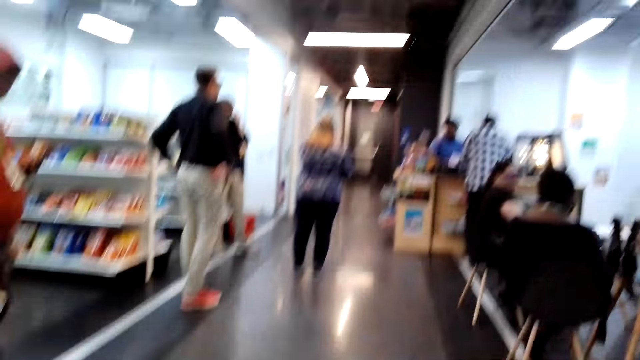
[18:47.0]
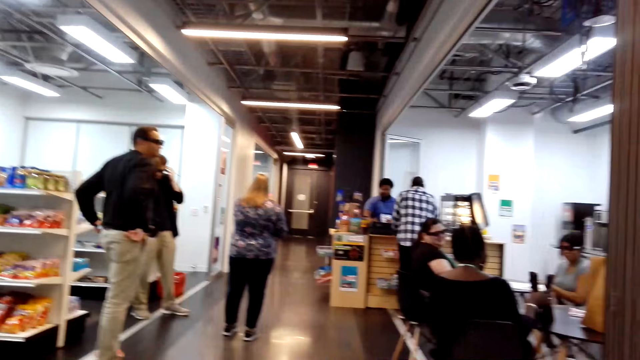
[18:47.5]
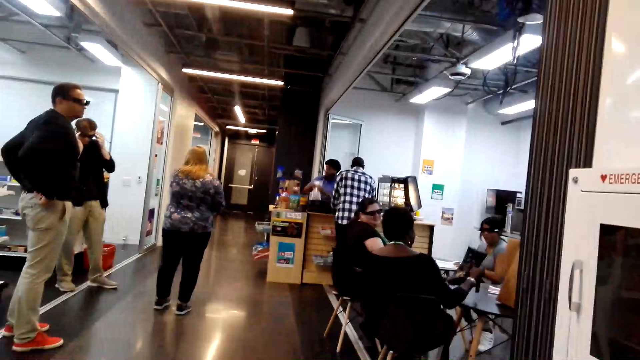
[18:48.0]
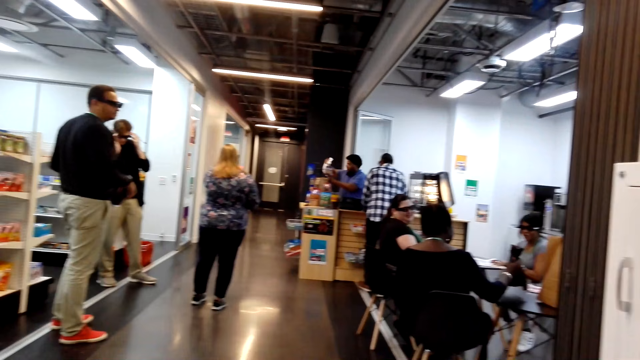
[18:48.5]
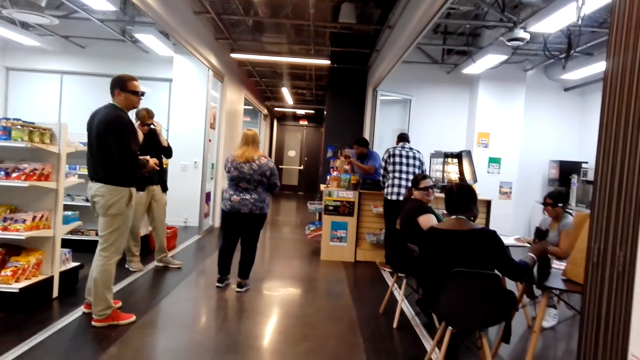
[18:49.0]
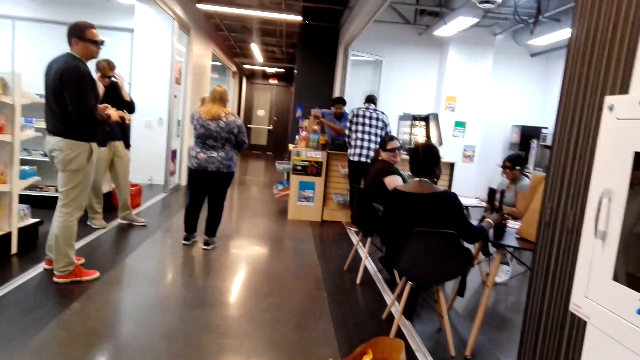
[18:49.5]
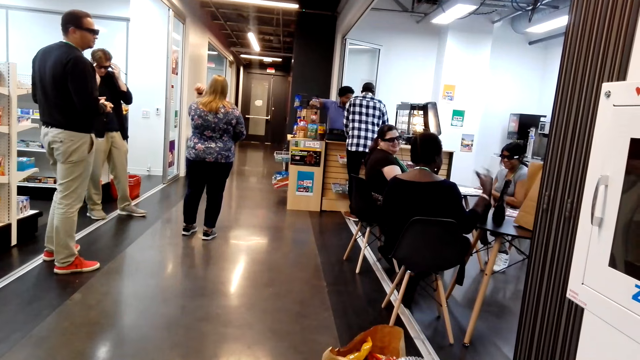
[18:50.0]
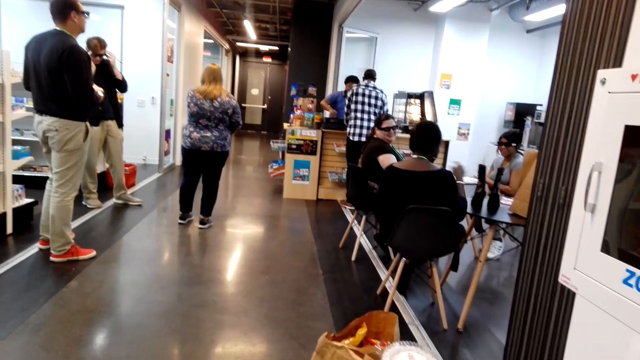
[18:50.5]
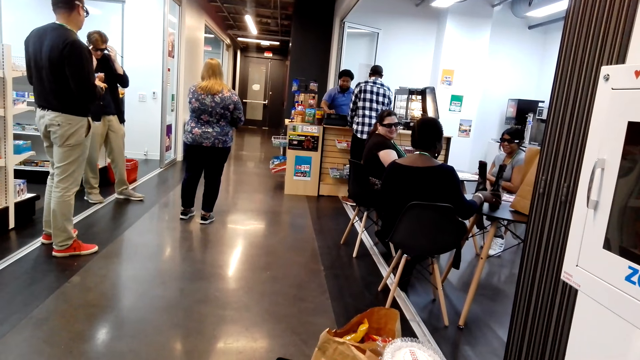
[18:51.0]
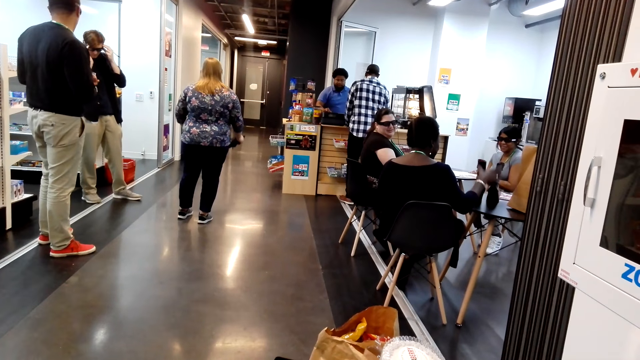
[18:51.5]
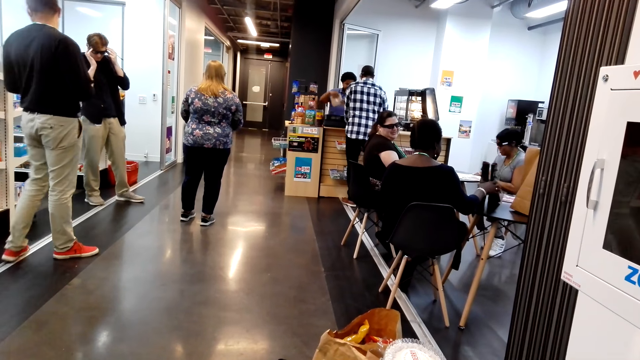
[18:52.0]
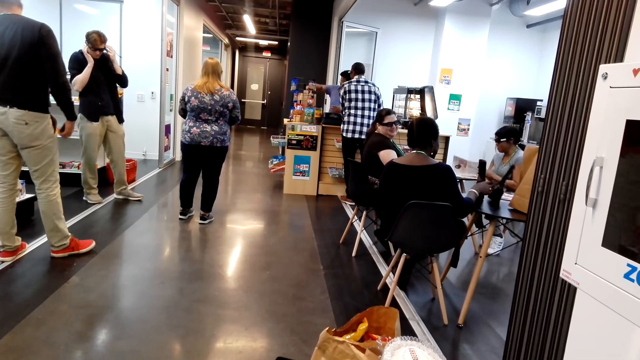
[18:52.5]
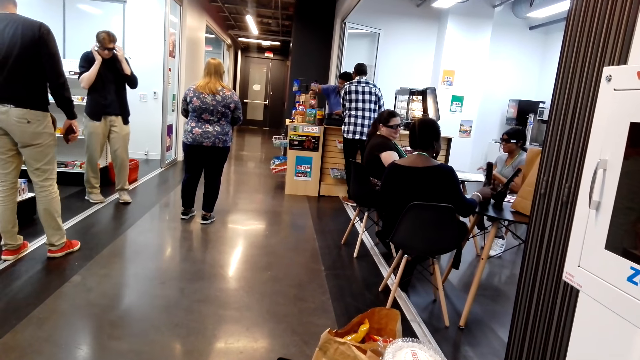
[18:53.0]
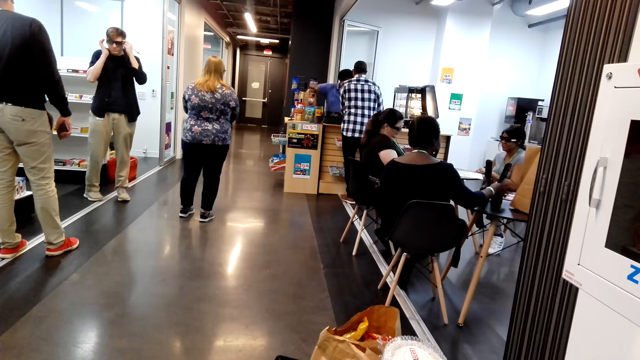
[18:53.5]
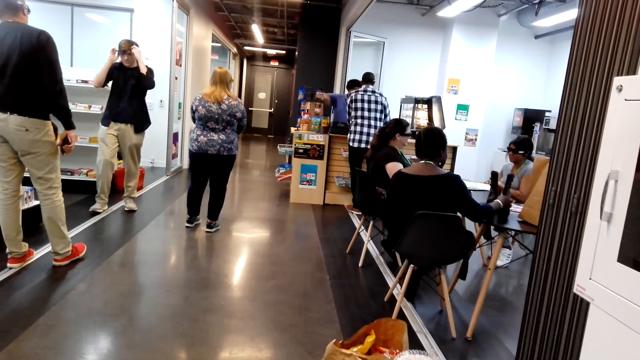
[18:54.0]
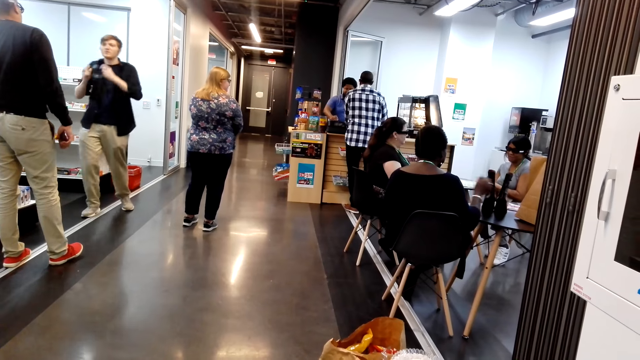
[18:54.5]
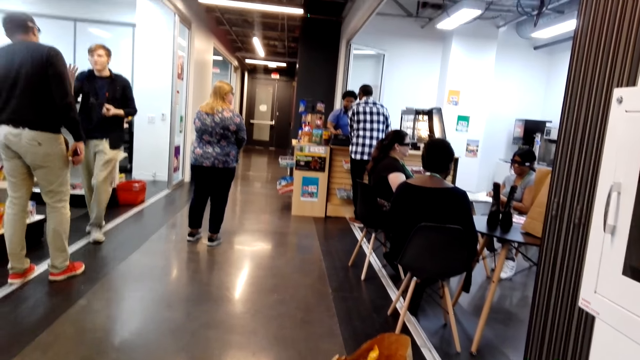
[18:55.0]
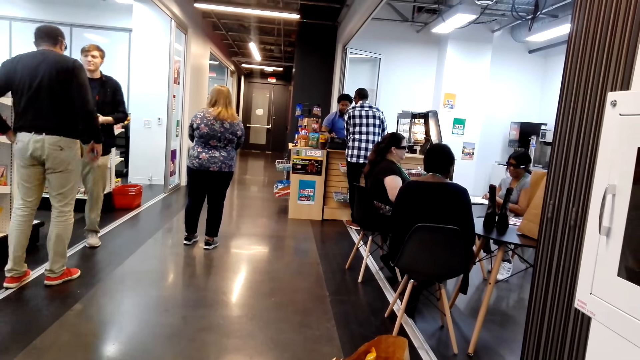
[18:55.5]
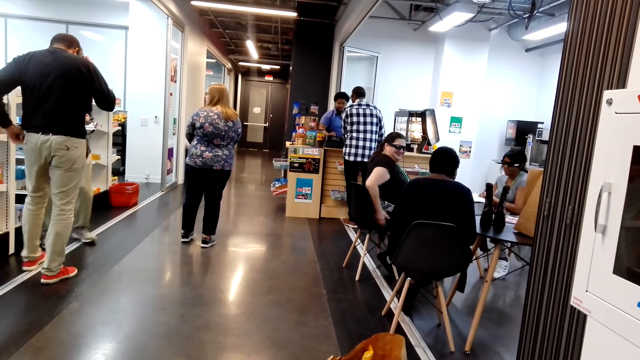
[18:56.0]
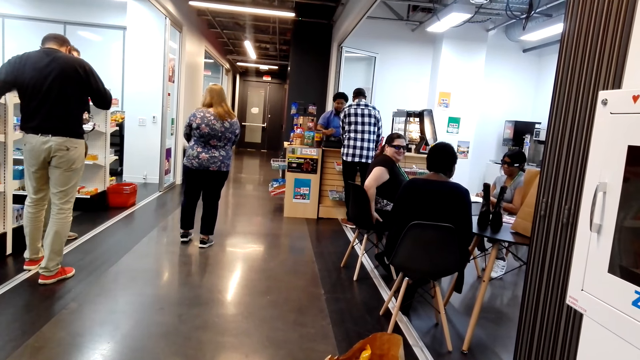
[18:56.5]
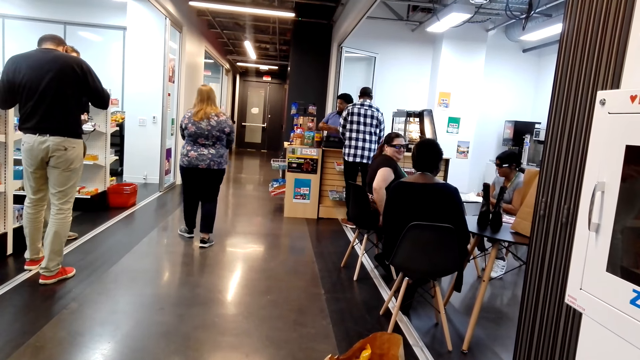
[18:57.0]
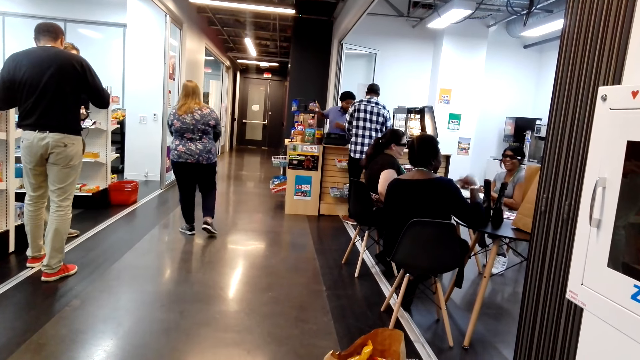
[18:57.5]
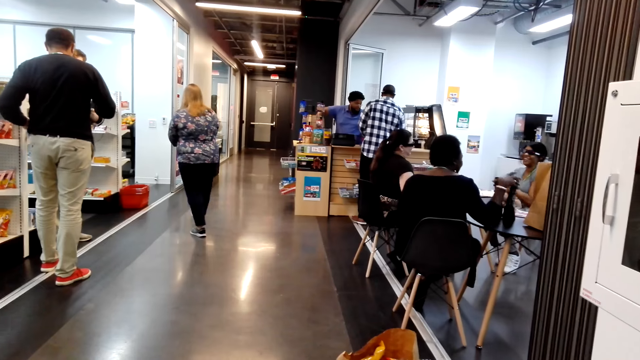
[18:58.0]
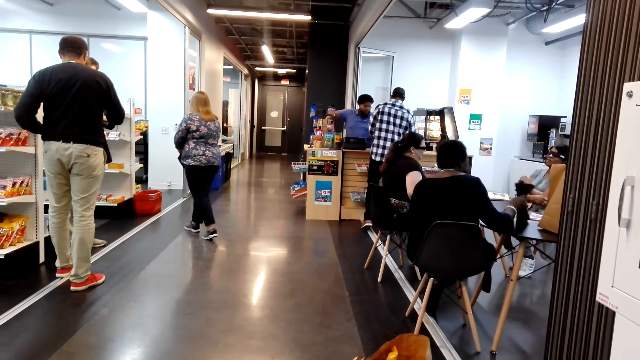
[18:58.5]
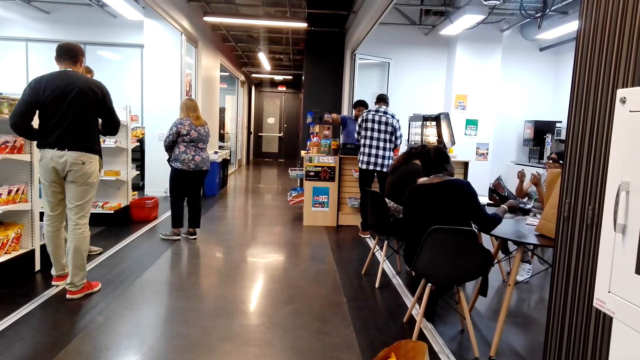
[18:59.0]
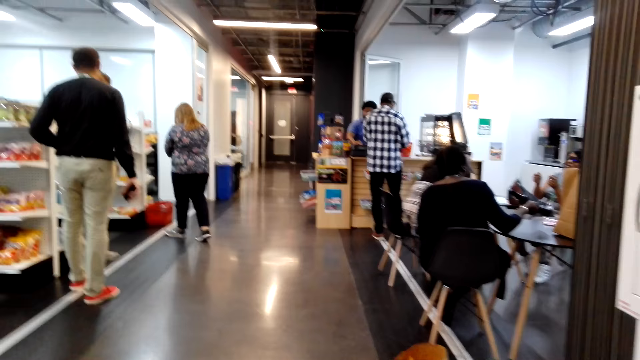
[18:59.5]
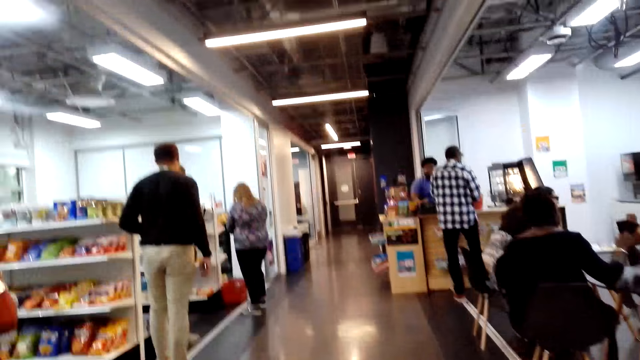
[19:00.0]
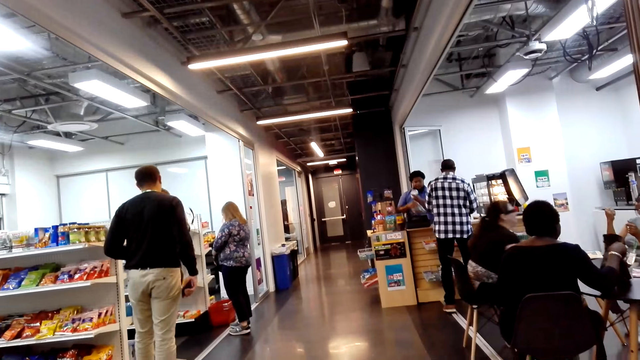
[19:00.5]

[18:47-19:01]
A lady stands in the mini market. A man stretches his sweater and rubs his hands together. Another man holds his sunglasses. The first man holds his phone in his hands. The other man removes his sunglasses and converses with the first man. The first man removes his sunglasses. The lady walks around the mini market. The first man hands his sunglasses over to the other man.

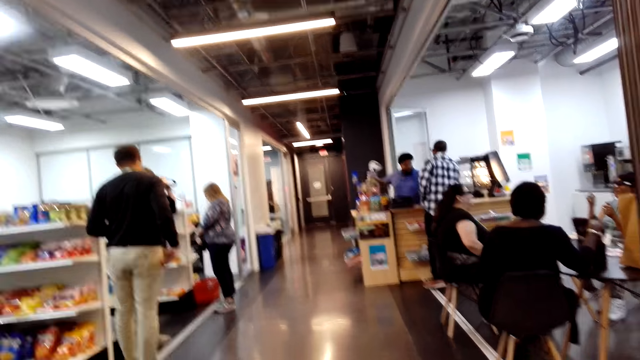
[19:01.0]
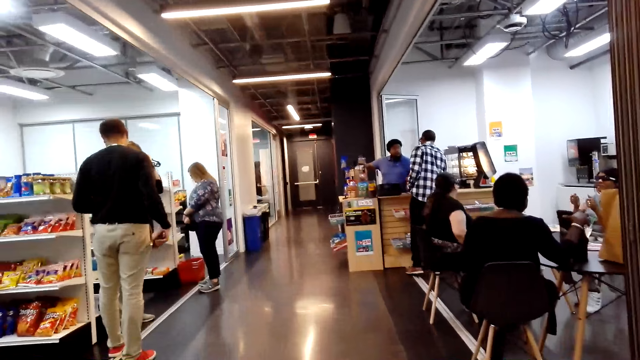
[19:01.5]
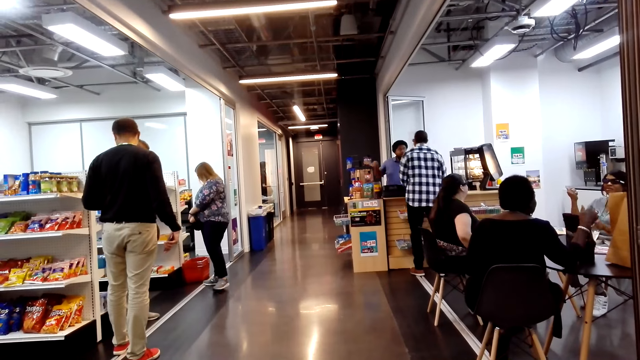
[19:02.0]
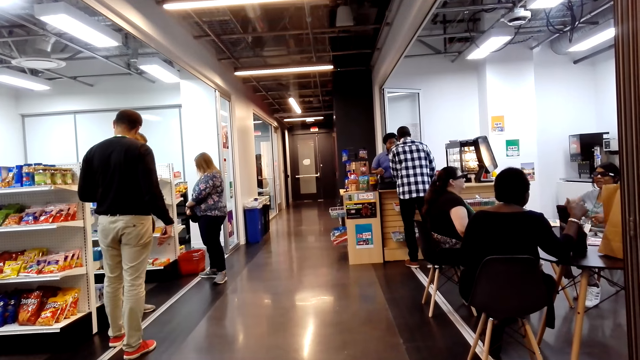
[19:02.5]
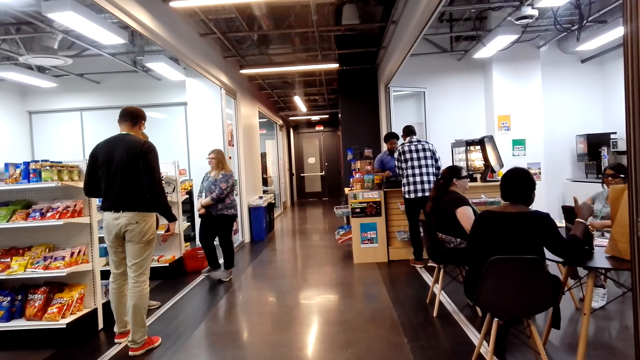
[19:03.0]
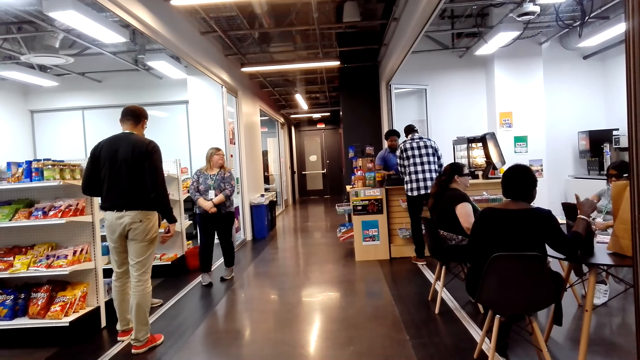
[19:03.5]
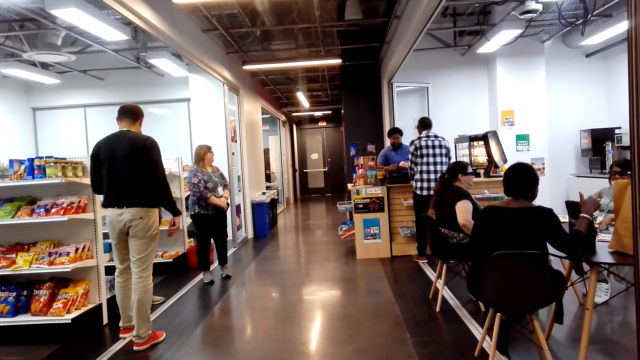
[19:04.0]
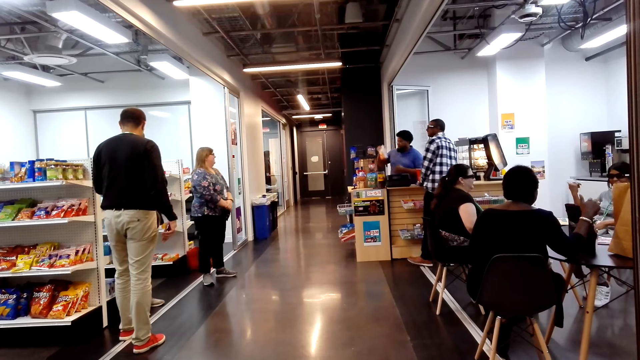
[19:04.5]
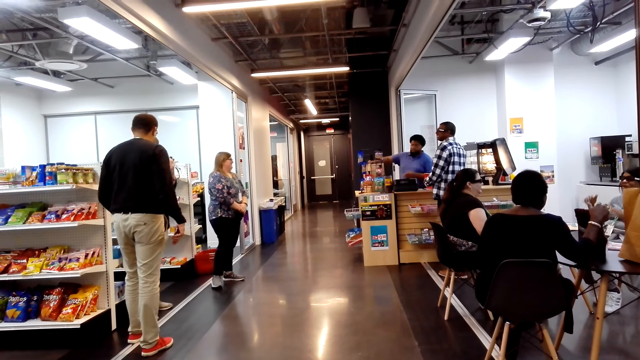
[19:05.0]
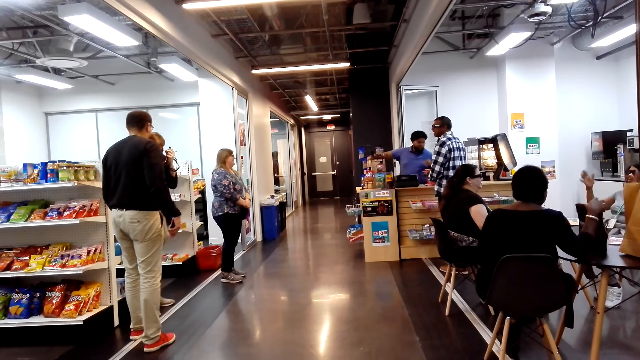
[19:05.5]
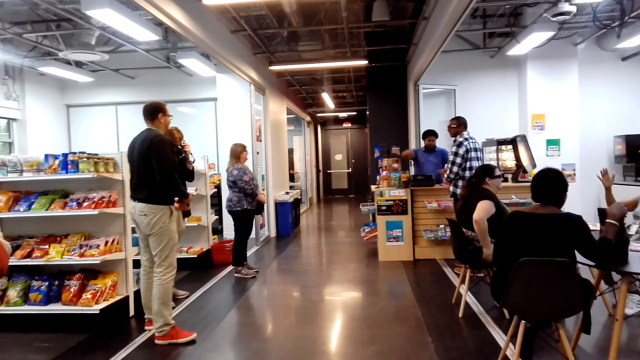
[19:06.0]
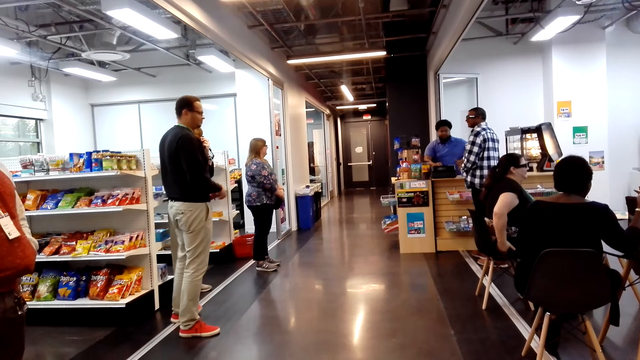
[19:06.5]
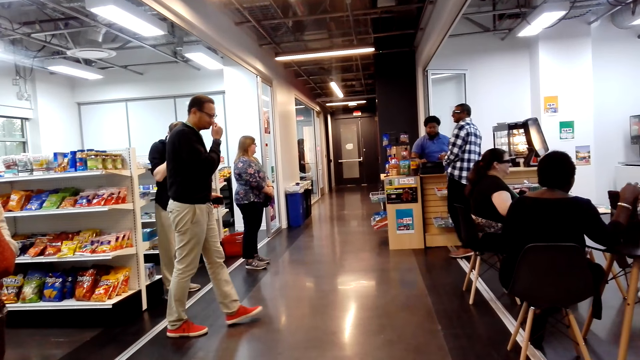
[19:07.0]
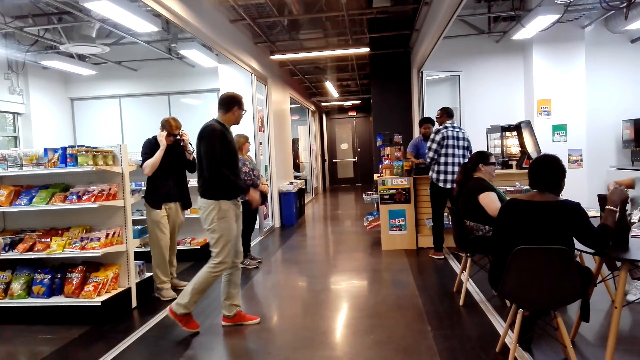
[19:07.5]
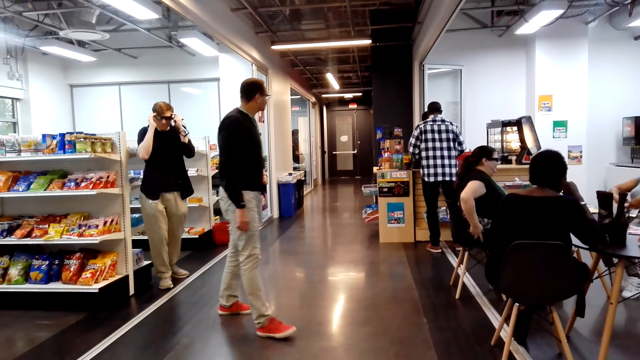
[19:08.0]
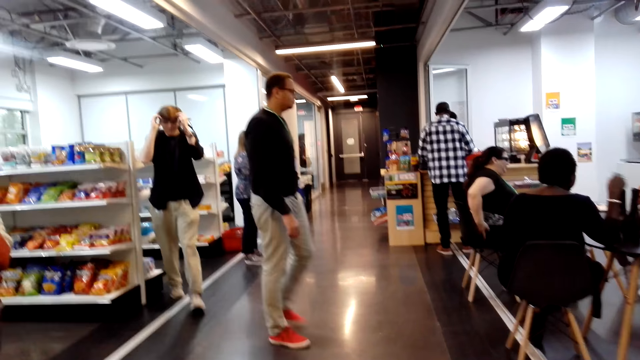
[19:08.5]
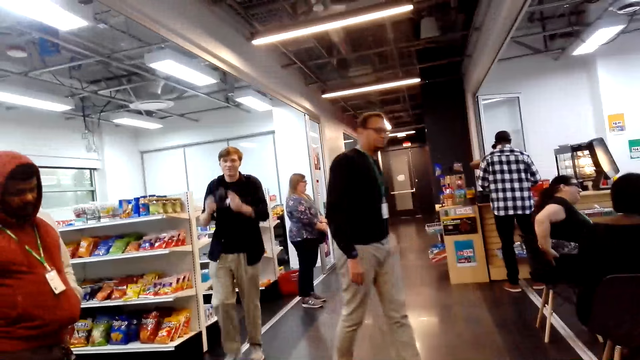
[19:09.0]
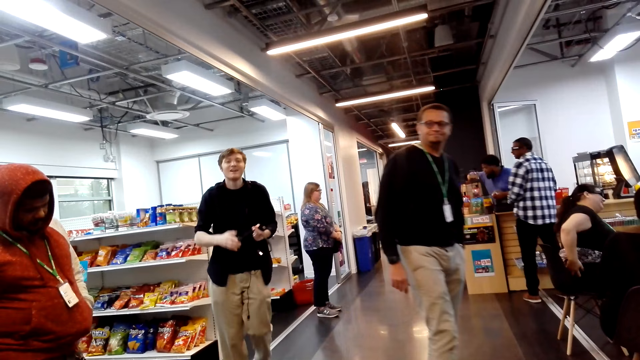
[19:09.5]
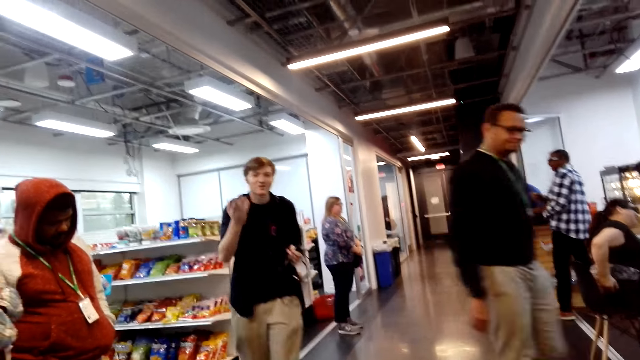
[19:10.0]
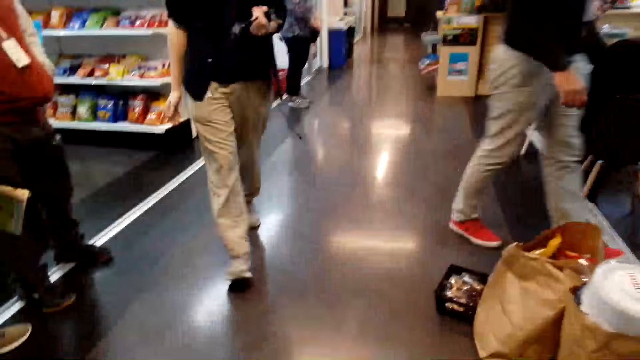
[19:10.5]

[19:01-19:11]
A man wears his sunglasses. Another man walks around the mini market. The first man walks around the mini market.
